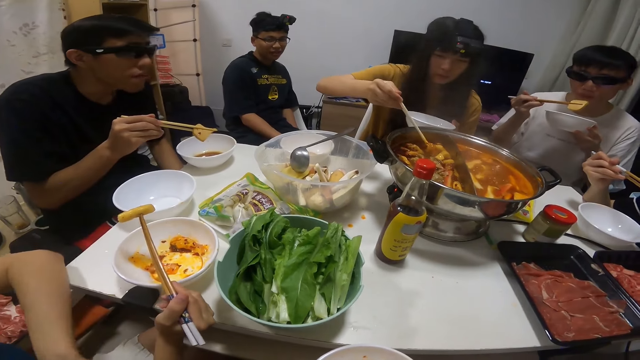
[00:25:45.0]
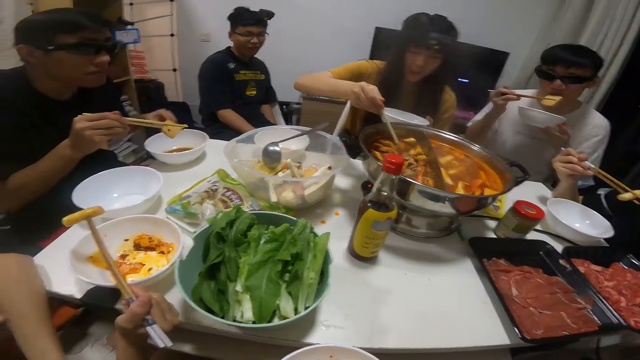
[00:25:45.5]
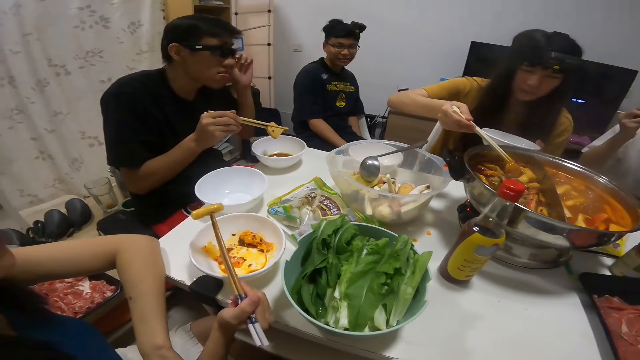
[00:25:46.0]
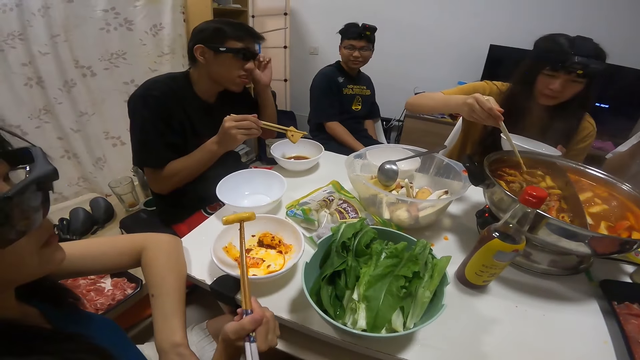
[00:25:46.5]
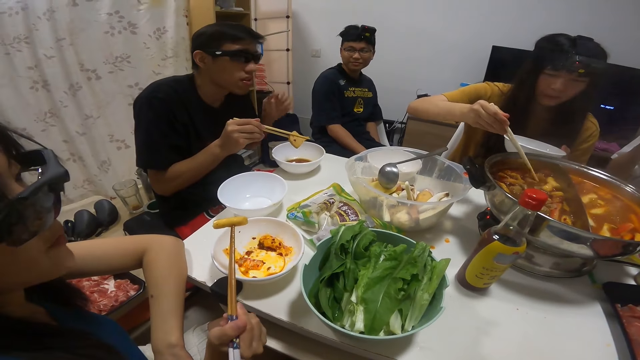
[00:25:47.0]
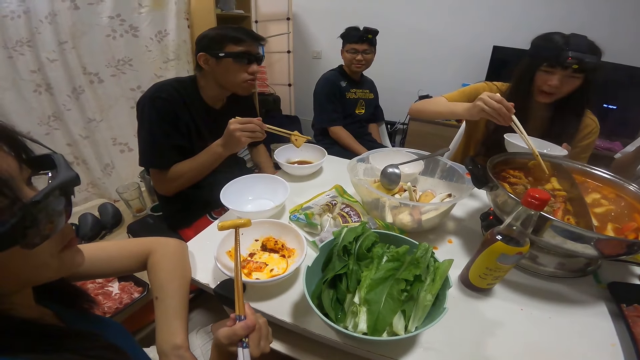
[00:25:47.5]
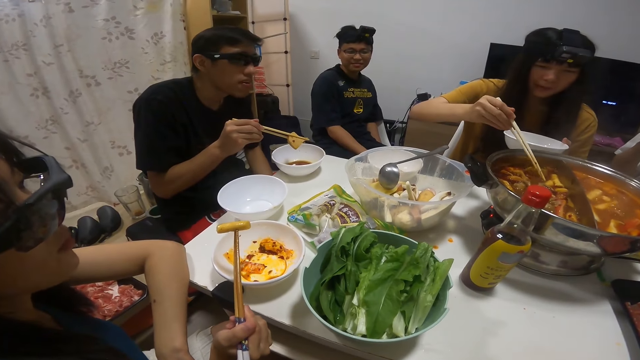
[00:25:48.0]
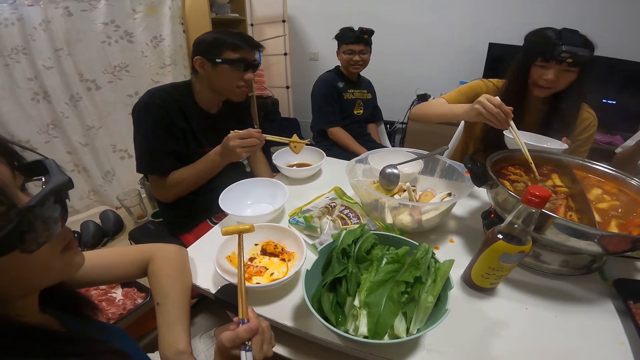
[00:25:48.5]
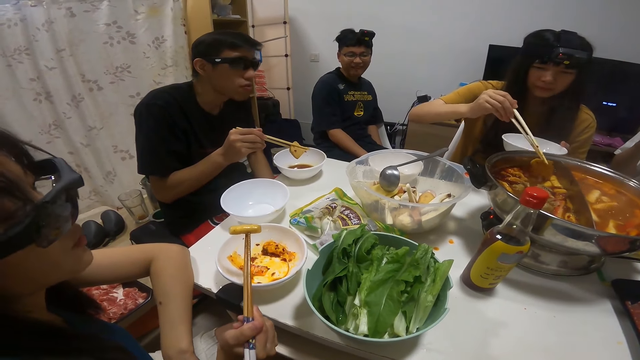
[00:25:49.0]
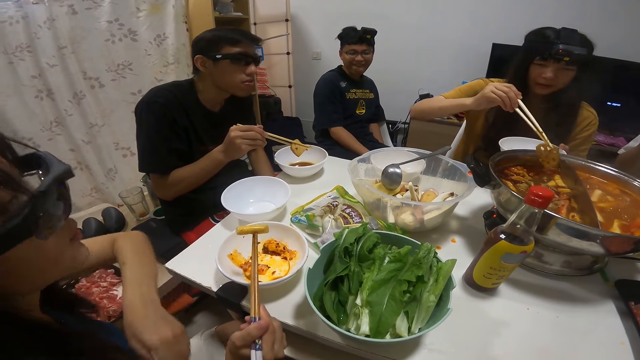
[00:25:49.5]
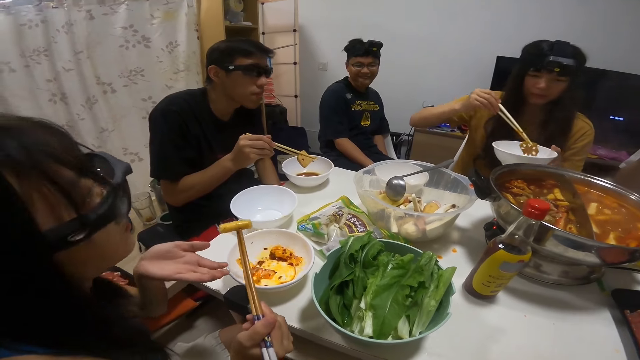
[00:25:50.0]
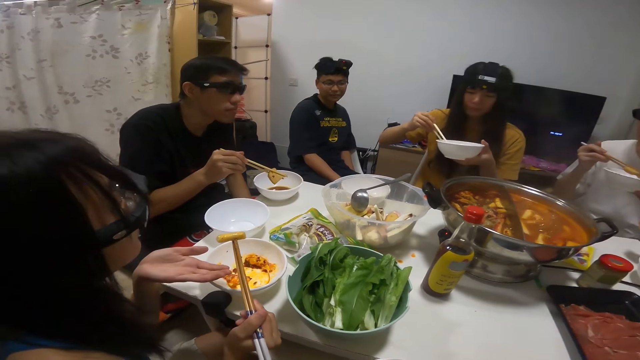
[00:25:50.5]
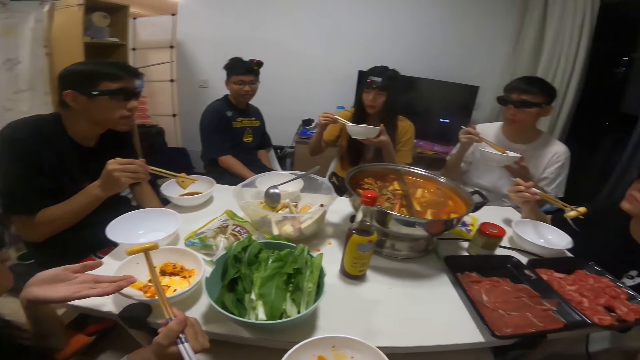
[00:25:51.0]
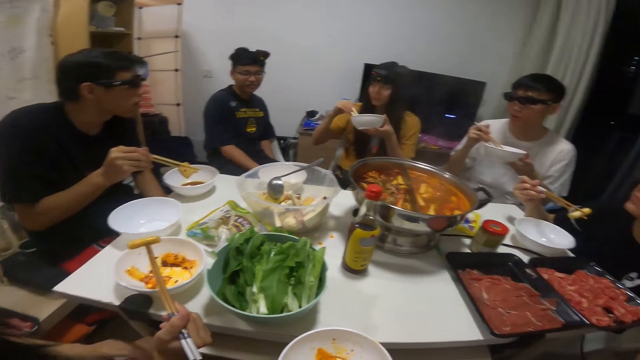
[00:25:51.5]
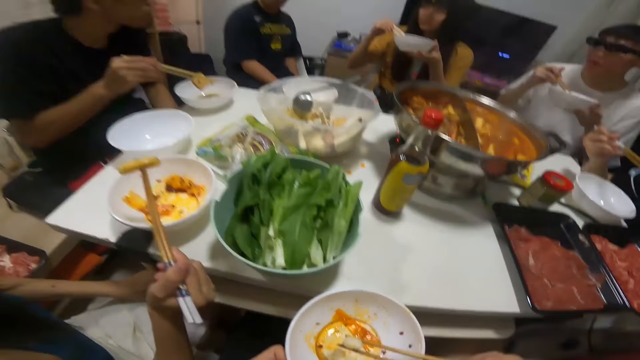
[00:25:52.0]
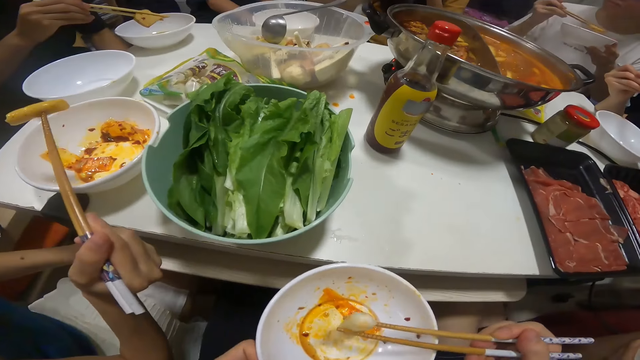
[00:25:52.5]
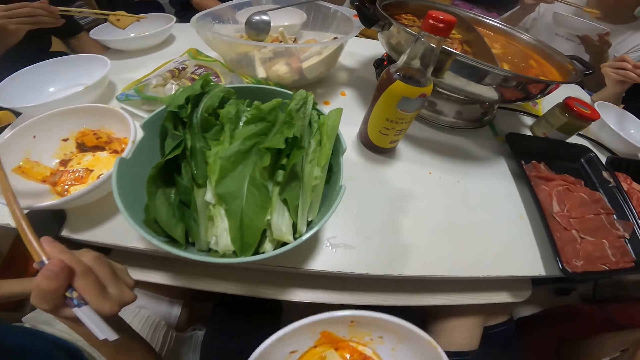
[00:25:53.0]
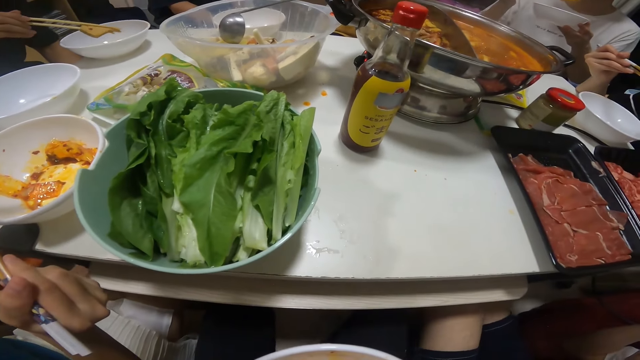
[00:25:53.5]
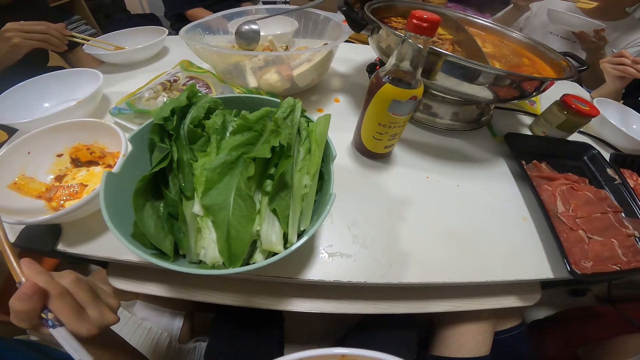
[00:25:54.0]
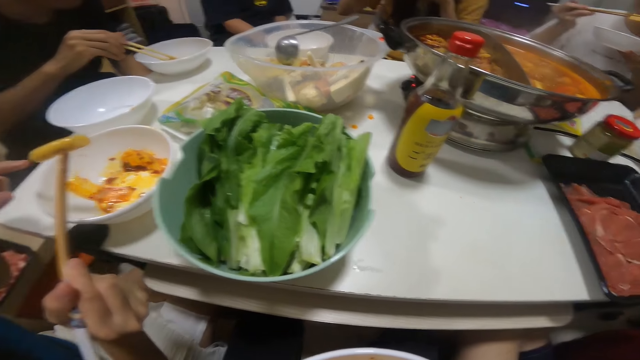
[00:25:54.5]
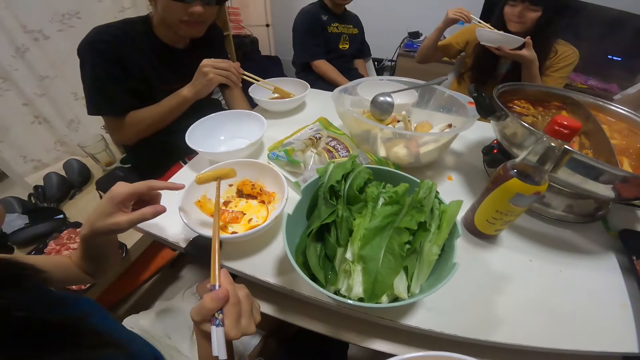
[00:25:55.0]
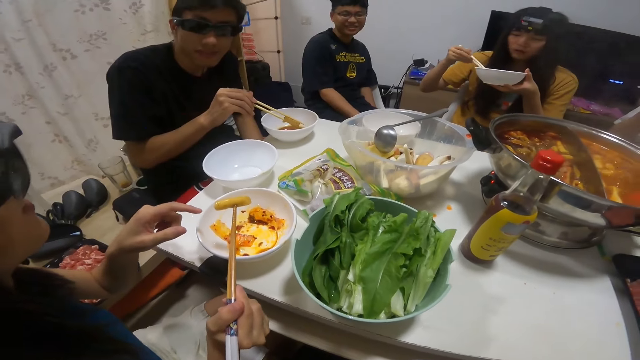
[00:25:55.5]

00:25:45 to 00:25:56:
A woman picks pasta from the bowl. The woman puts the biscuit from the bowl of soup on the table in her plate in her left hand with the pair of chopsticks in her right hand. The woman eats the biscuit in her plate in her left hand with the pair of chopsticks in her right hand.

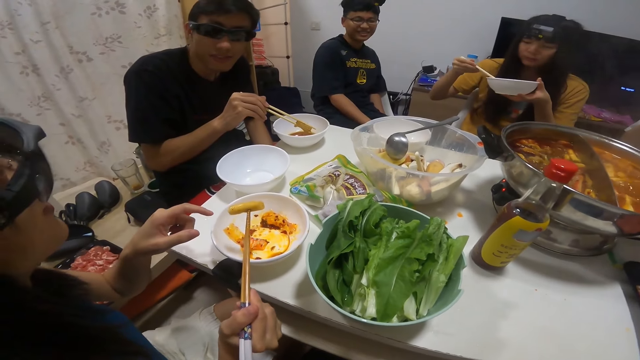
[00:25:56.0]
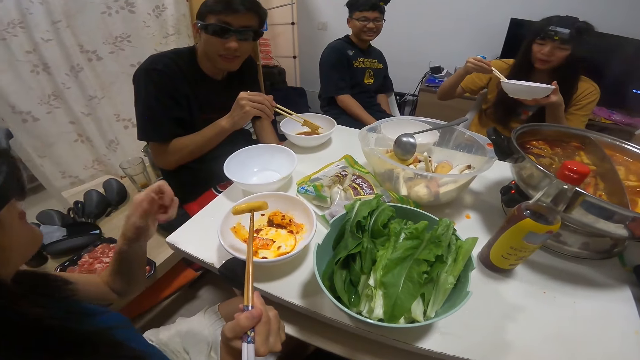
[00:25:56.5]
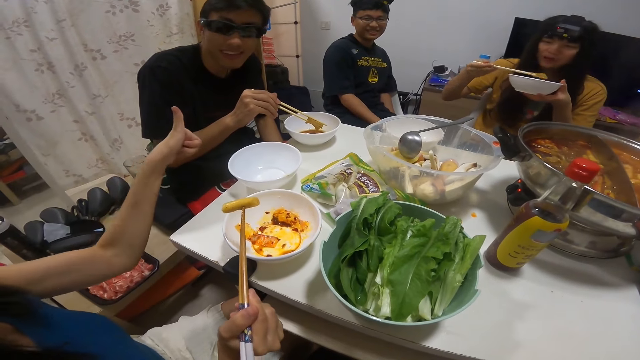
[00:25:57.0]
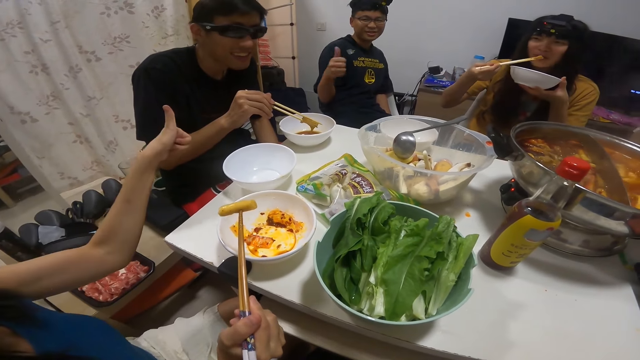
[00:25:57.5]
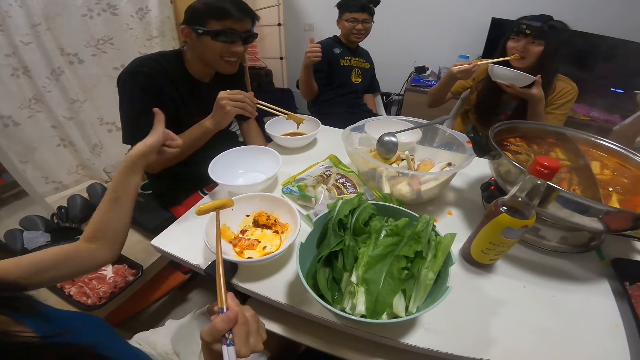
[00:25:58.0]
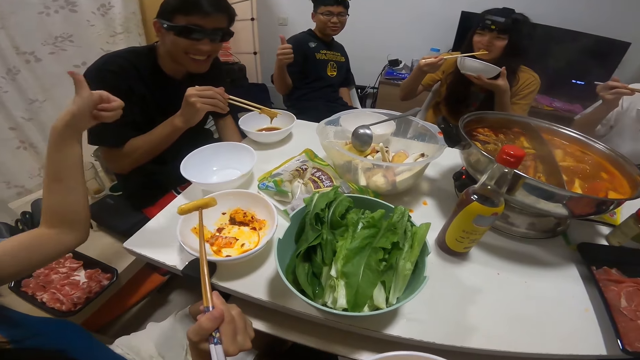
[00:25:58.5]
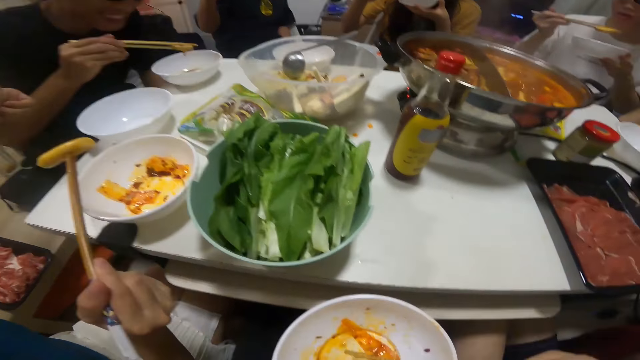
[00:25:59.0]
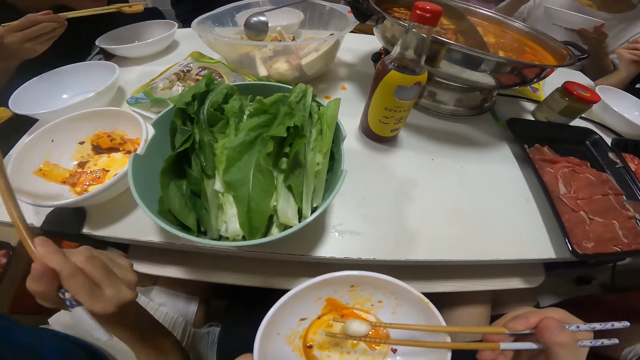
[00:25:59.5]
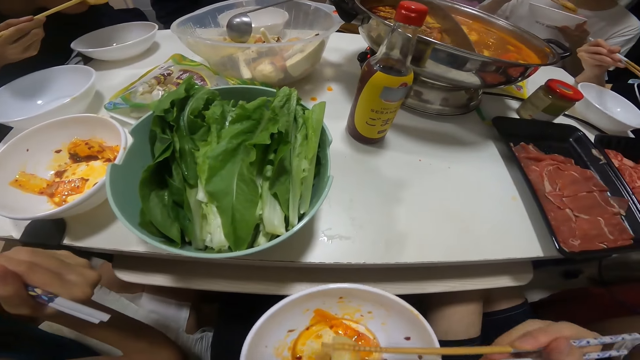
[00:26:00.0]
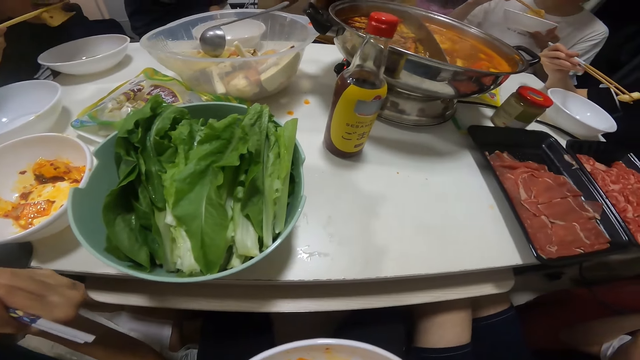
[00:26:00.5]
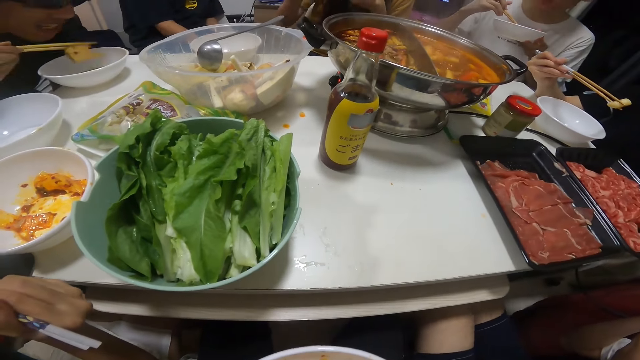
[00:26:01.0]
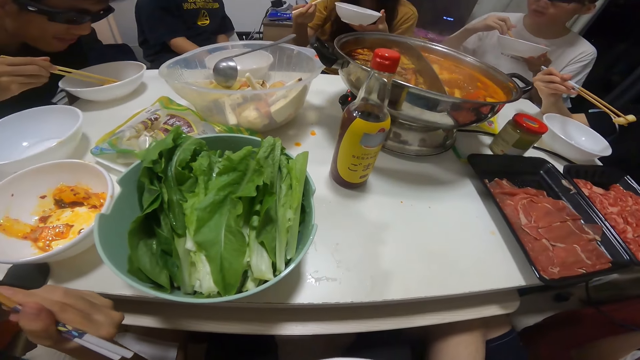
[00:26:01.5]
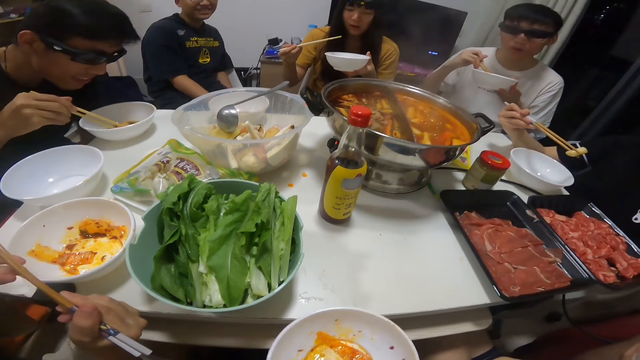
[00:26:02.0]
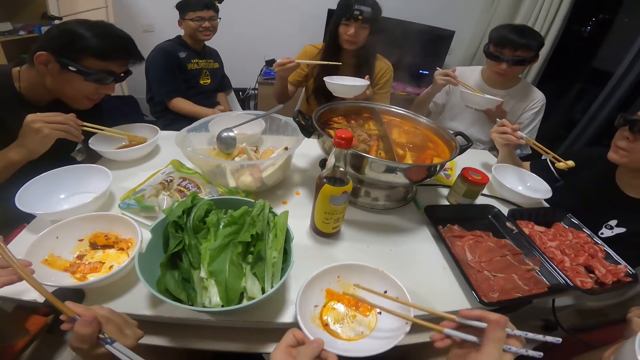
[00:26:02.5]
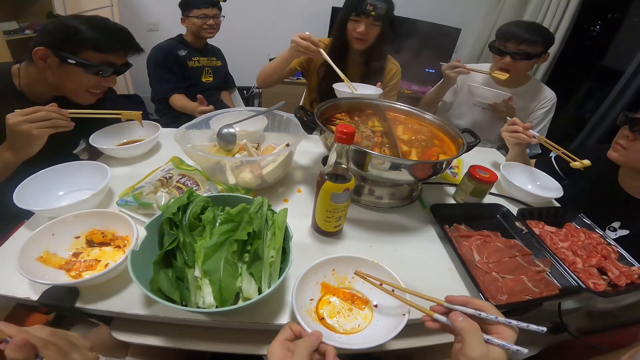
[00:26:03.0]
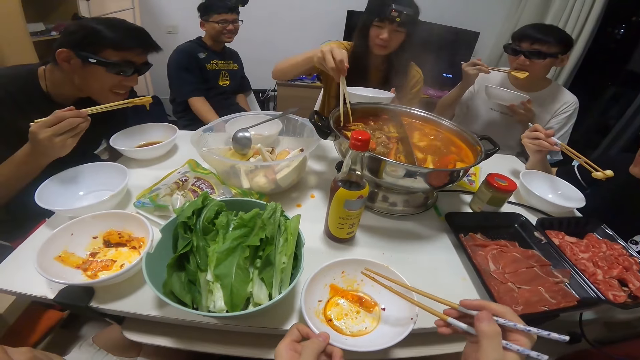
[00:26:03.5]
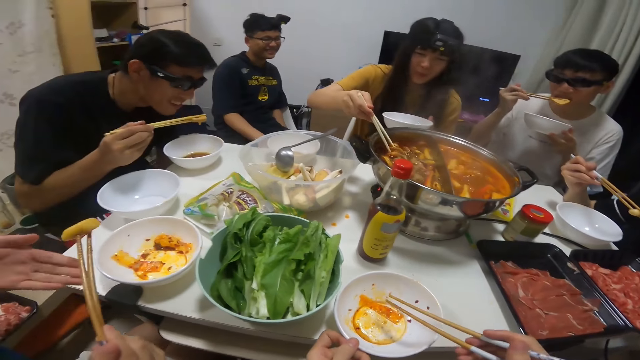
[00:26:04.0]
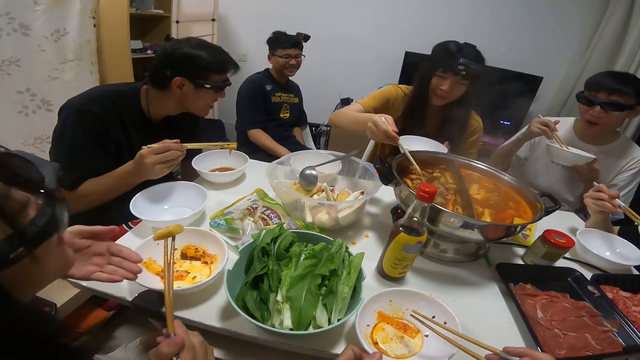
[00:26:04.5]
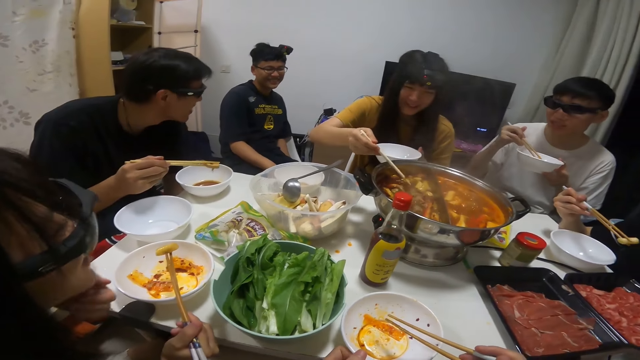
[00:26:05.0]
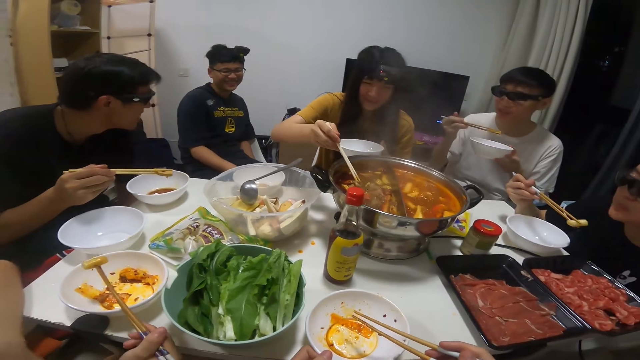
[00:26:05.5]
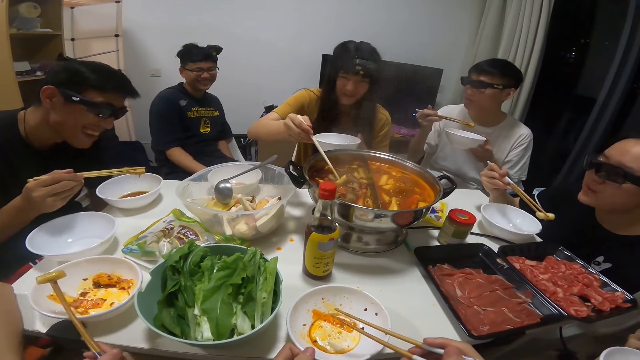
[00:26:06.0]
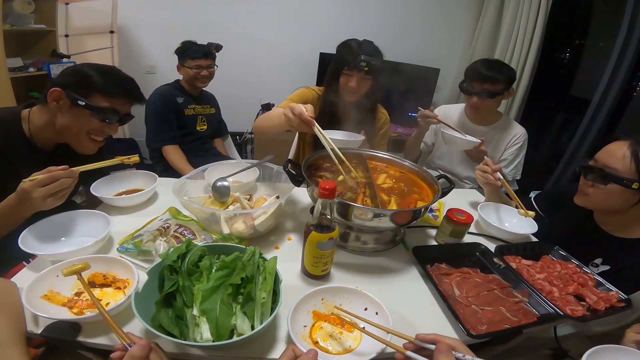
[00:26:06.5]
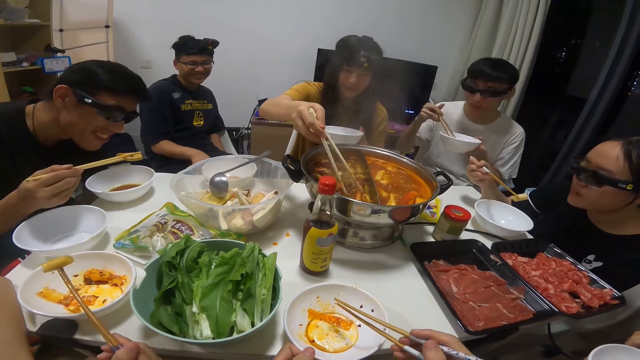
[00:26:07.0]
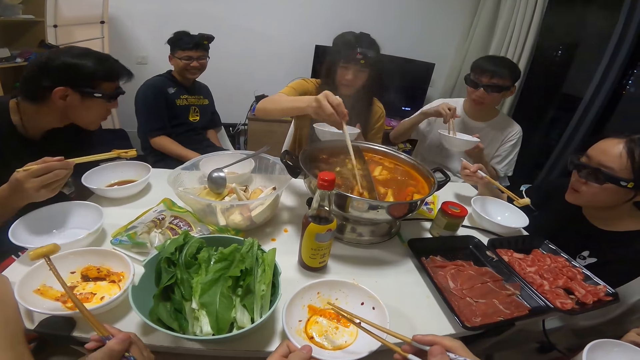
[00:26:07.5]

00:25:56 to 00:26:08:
A girl interacts with a man. The camera wearer places her plate in her left hand on the table. A woman picks a biscuit from the bowl of soup on the table with the pair of chopsticks in her right hand.
